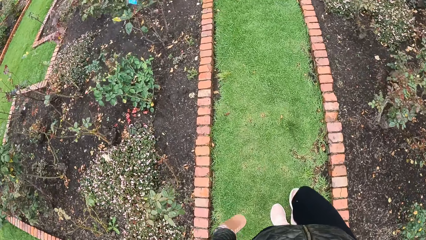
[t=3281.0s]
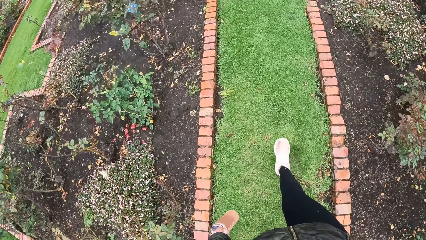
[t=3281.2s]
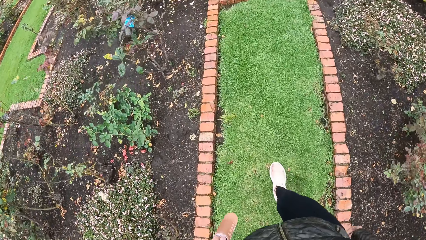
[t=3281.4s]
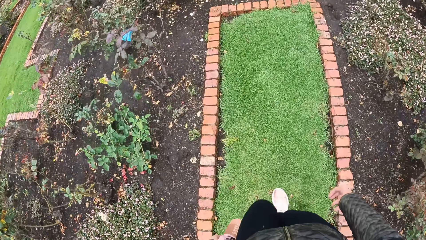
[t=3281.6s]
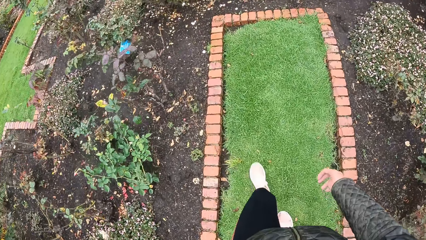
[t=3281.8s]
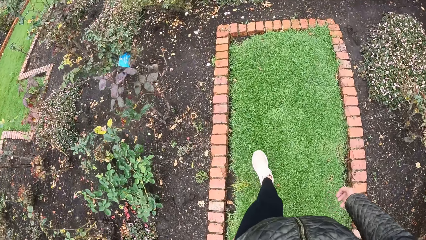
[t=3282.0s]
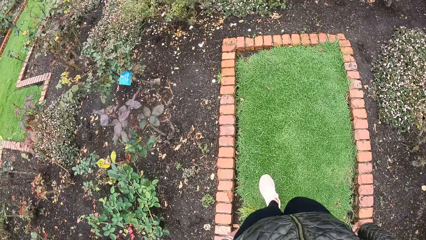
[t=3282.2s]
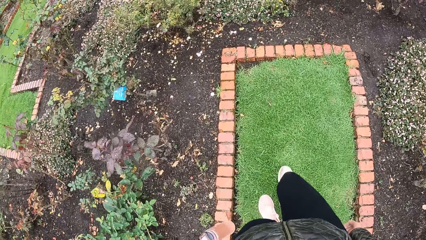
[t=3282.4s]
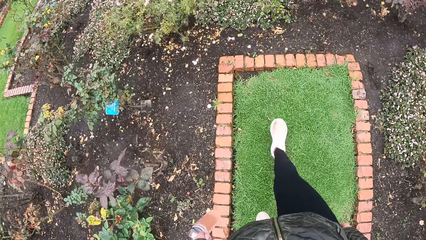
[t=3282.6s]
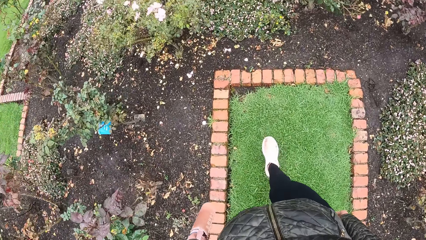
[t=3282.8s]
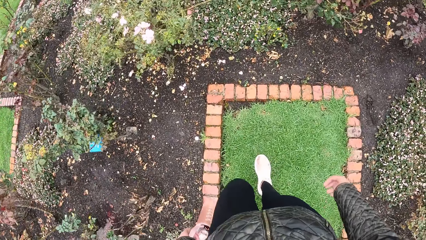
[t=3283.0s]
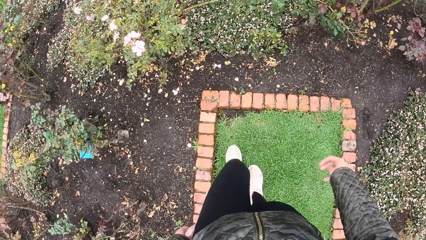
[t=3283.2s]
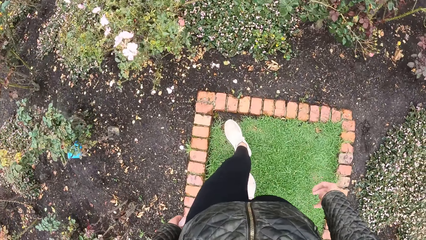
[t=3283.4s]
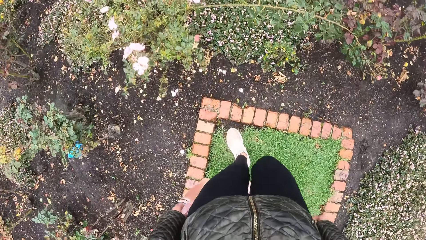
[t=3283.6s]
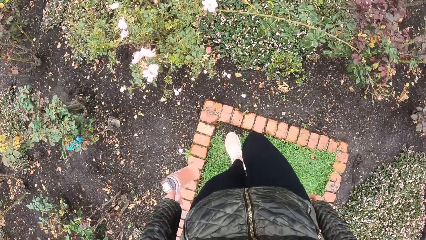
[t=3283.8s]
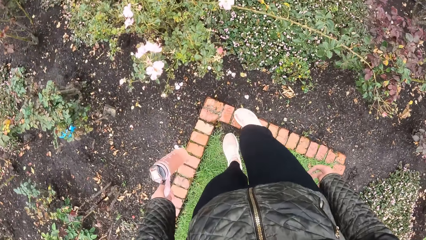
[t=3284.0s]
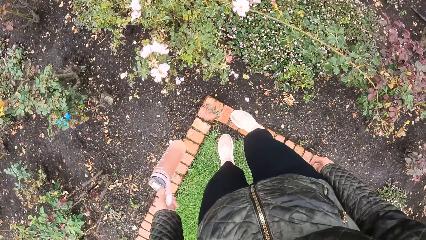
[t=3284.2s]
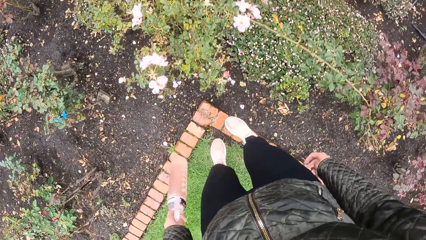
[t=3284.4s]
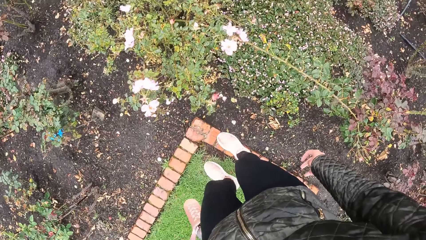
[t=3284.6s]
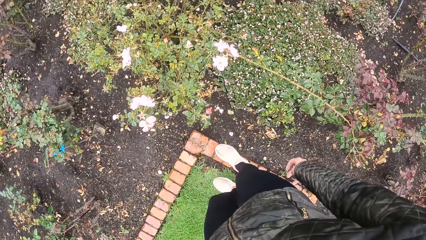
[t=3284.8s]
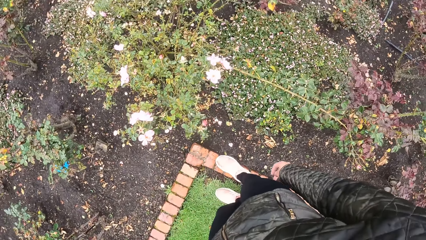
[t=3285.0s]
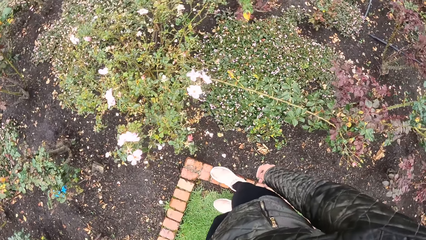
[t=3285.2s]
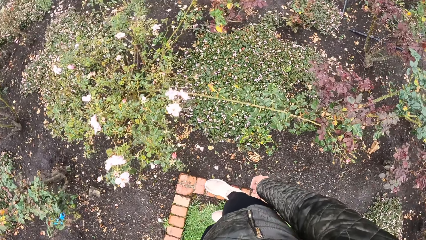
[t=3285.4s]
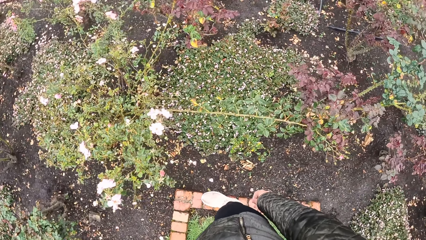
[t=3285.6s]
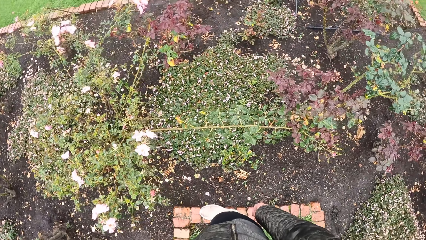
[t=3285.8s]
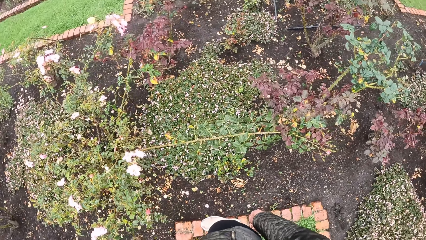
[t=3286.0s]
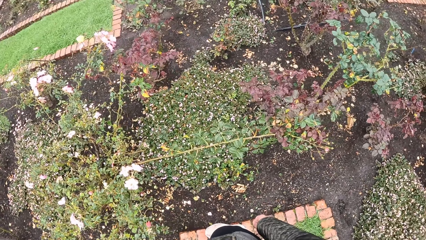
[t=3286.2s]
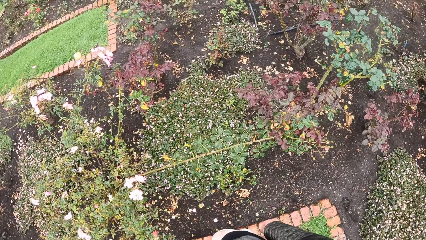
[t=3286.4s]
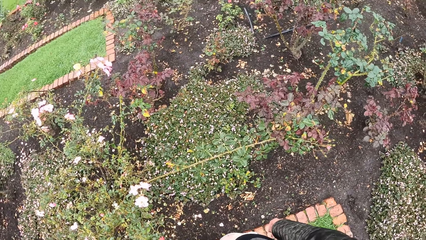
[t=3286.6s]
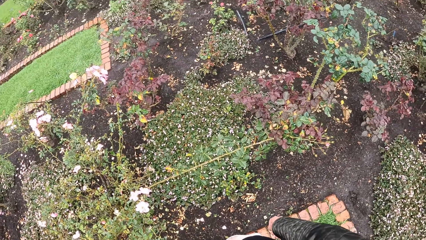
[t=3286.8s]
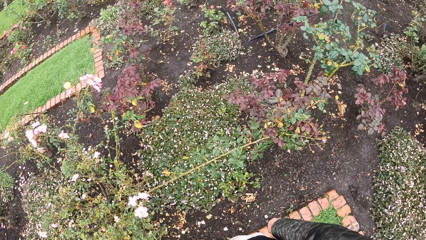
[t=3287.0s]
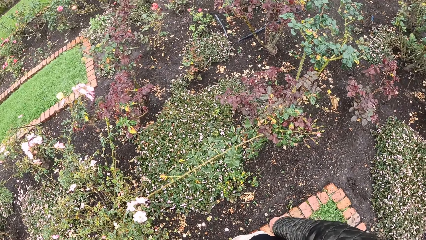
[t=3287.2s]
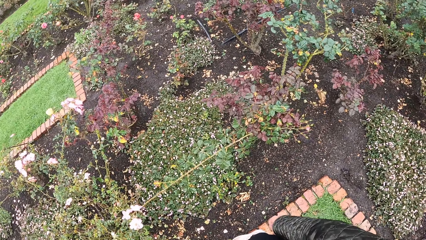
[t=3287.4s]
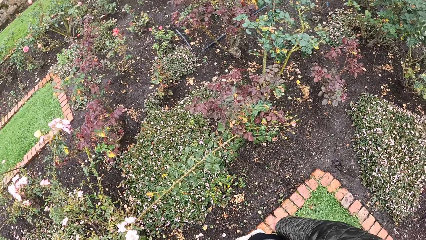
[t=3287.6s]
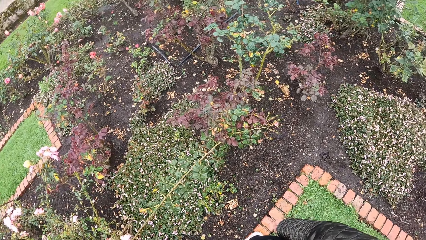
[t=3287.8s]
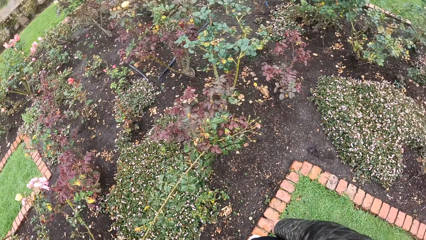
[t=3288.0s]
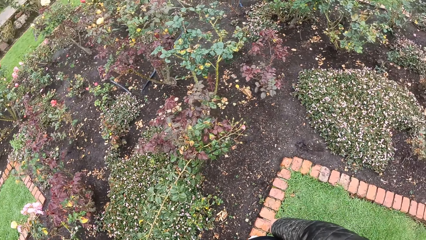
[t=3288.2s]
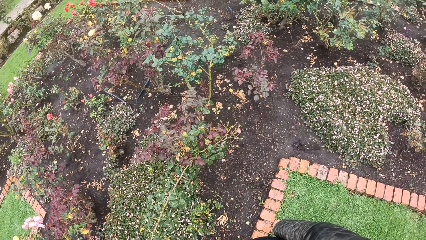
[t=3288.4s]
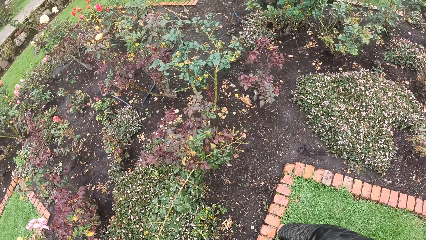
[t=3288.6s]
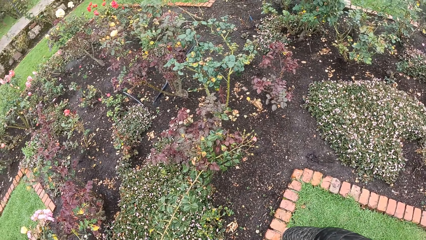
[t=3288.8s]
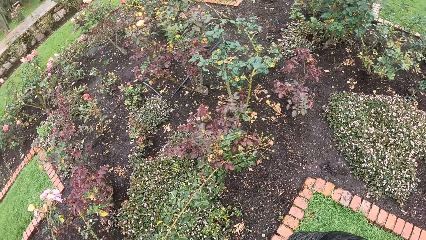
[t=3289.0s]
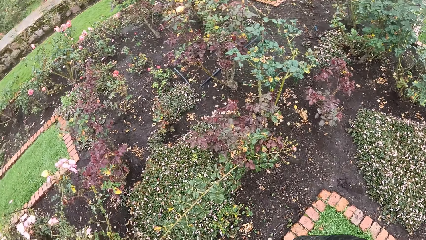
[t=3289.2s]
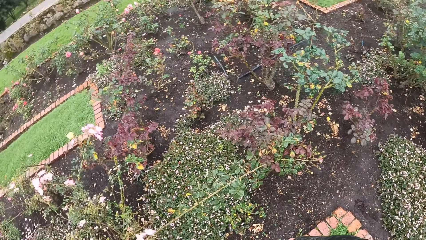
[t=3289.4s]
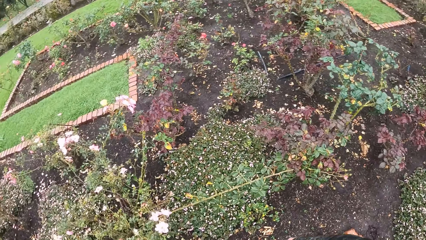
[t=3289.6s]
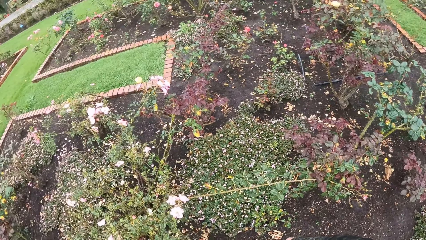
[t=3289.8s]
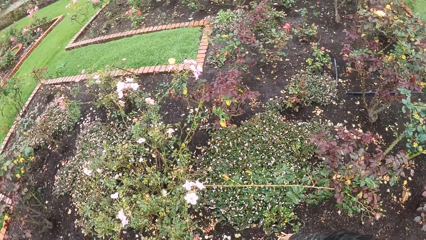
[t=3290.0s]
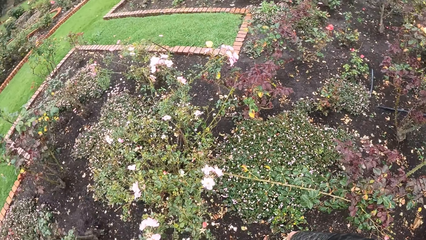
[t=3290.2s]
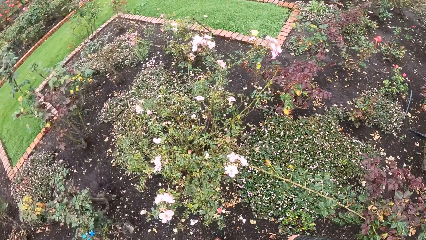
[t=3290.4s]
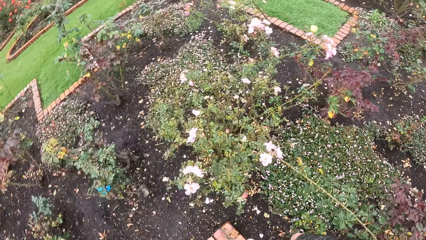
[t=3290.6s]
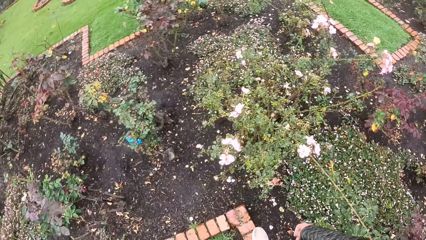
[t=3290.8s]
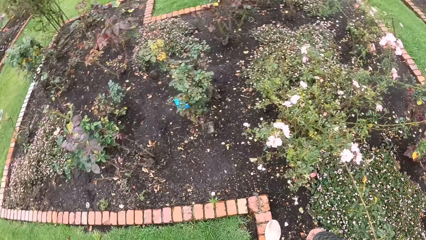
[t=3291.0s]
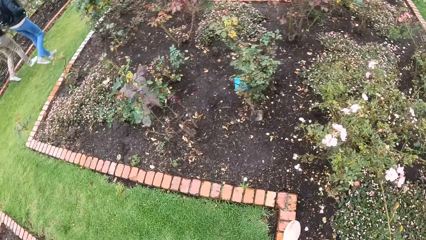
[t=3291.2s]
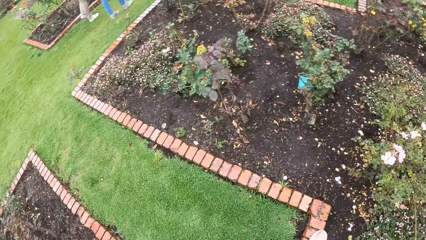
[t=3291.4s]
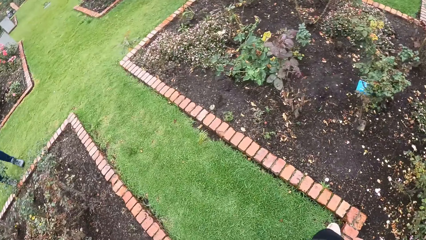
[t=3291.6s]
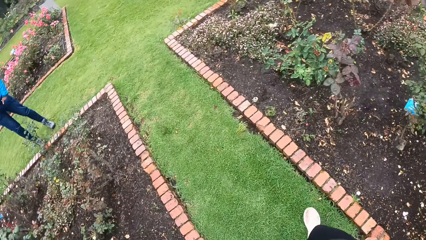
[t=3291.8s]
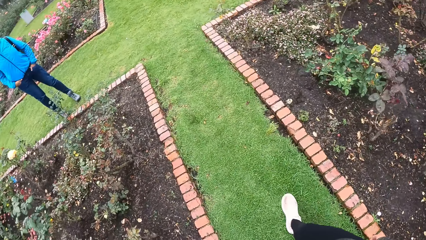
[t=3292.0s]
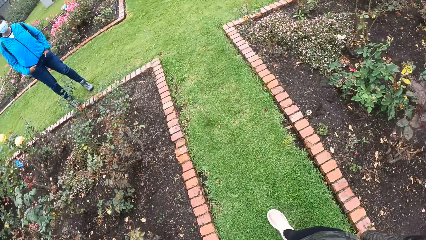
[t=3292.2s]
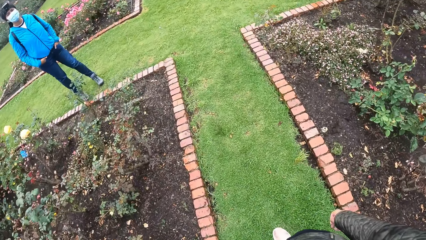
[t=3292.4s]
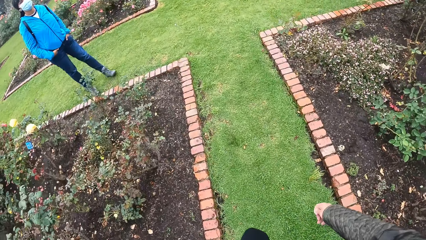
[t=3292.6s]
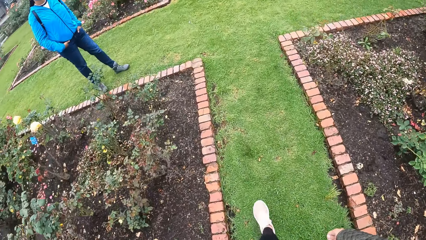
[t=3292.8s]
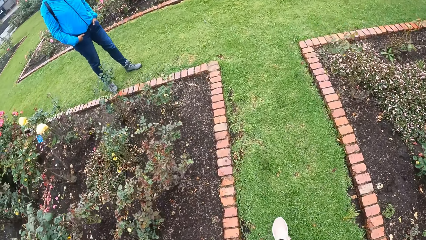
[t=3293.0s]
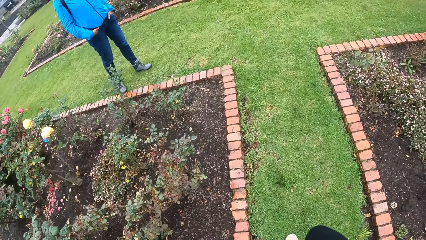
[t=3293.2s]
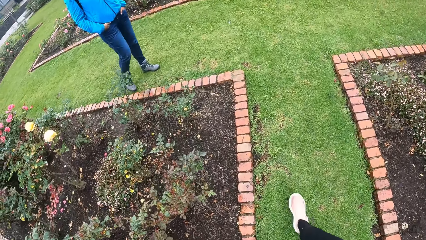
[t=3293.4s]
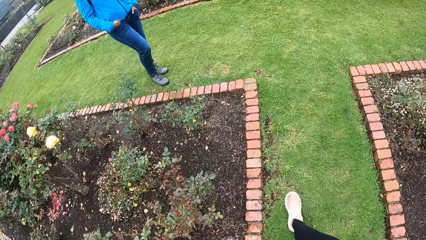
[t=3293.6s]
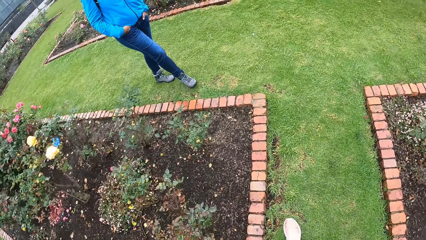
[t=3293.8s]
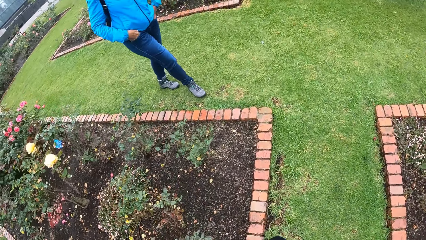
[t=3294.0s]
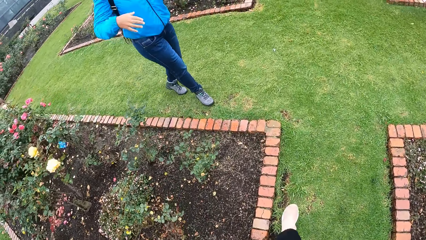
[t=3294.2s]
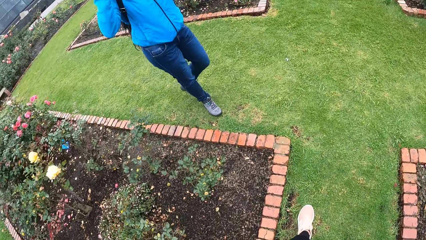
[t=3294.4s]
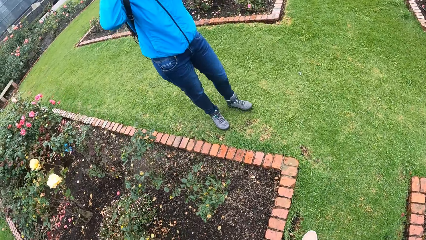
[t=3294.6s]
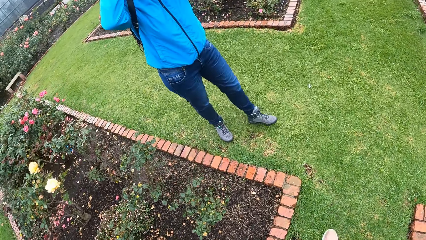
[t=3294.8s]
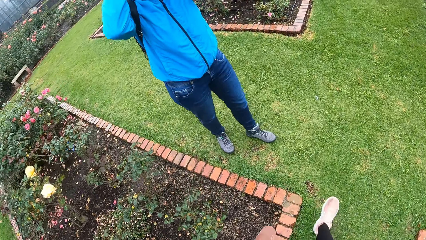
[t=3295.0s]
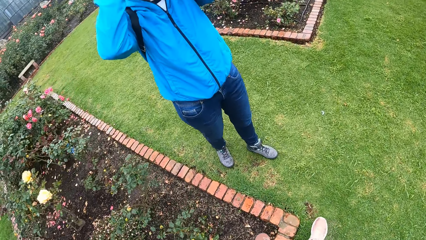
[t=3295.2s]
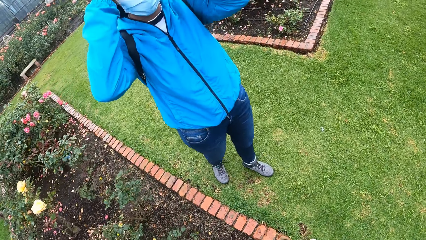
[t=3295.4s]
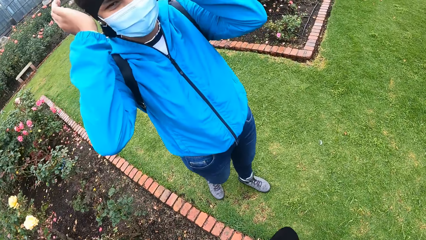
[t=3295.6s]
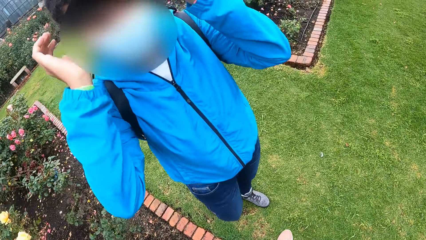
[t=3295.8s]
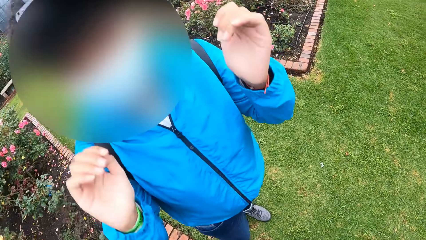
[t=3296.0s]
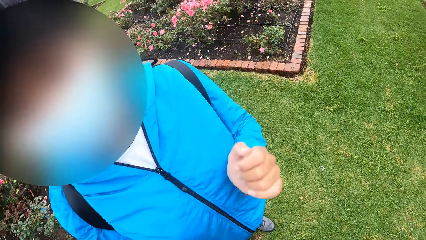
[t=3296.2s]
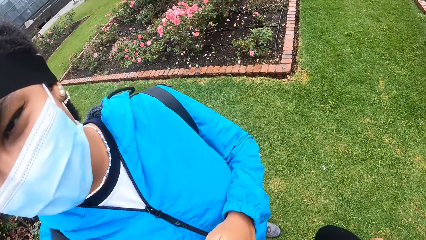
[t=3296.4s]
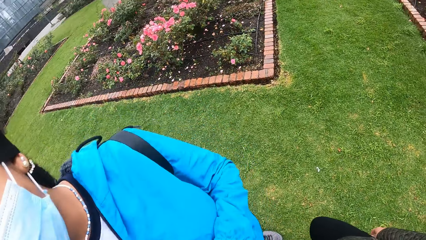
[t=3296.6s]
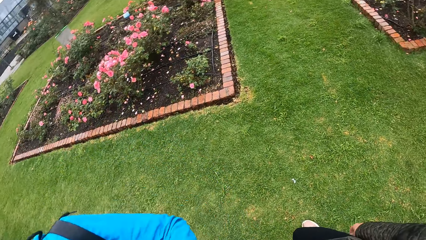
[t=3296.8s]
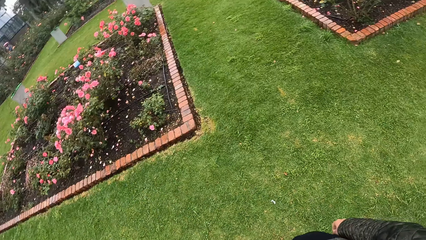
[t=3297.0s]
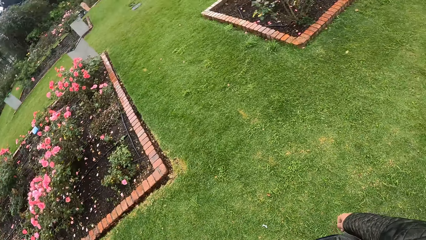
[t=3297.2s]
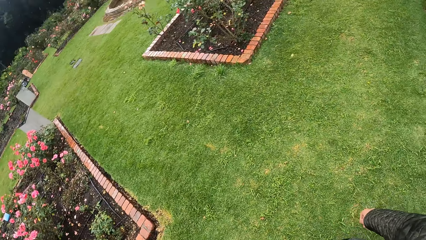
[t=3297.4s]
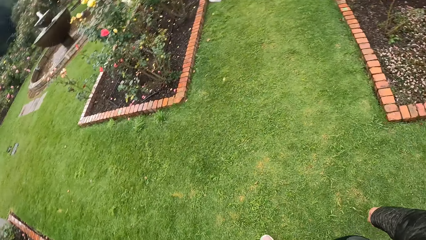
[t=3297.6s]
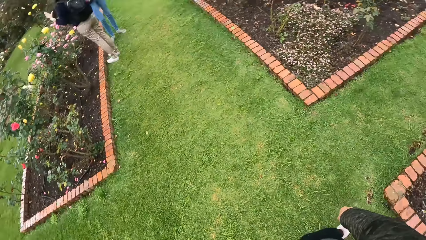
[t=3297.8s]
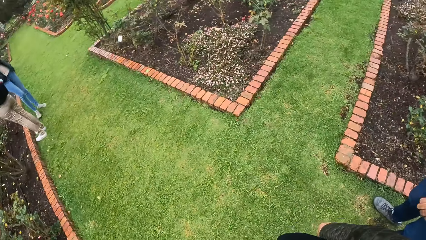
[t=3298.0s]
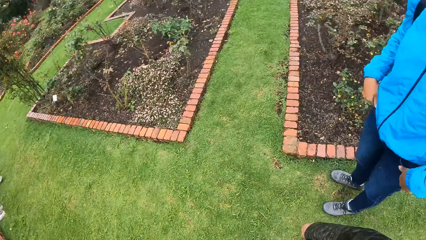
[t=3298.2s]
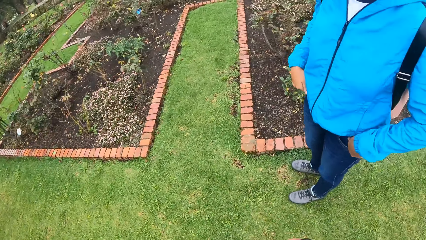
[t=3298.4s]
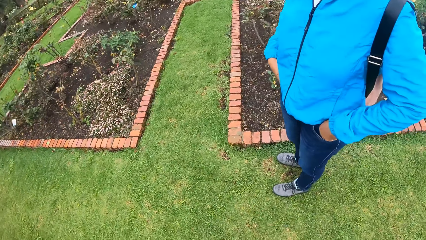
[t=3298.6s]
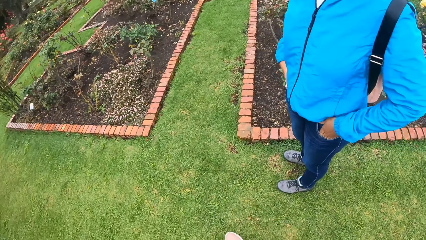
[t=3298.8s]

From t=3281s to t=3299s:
A woman steps on a stone. She does something. She moves around. The camera wearer looks around.
